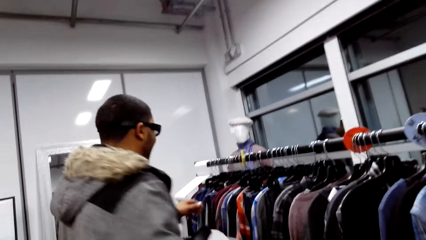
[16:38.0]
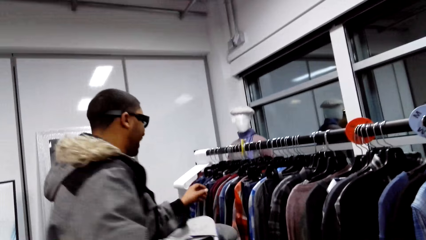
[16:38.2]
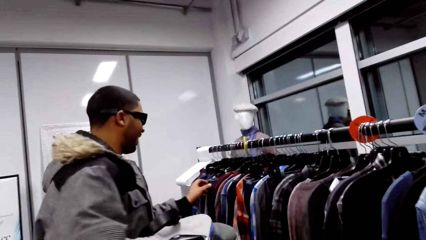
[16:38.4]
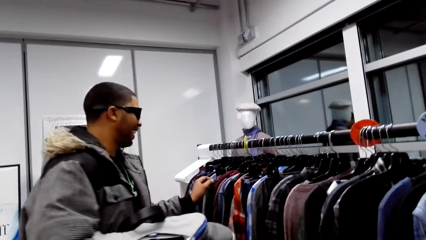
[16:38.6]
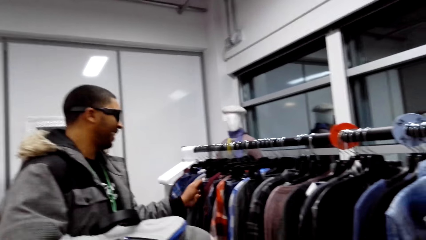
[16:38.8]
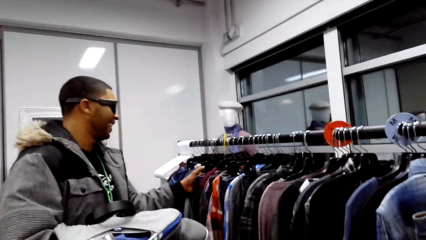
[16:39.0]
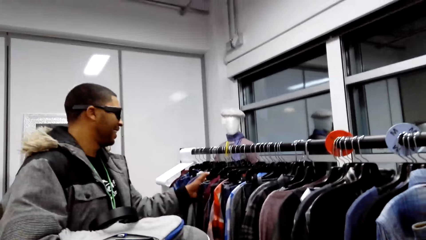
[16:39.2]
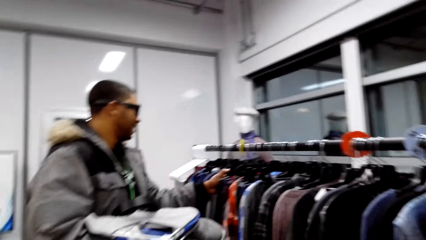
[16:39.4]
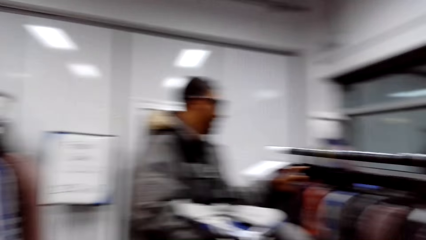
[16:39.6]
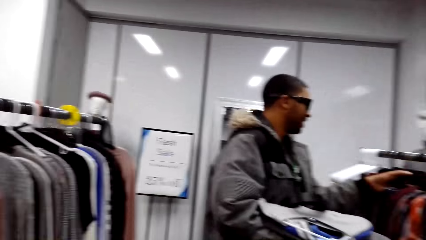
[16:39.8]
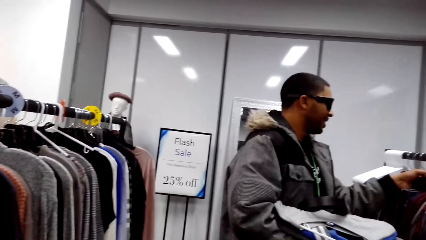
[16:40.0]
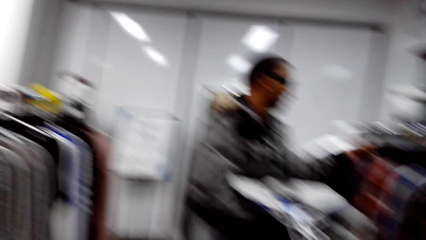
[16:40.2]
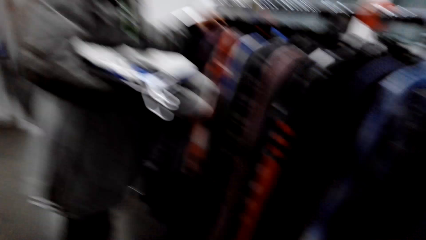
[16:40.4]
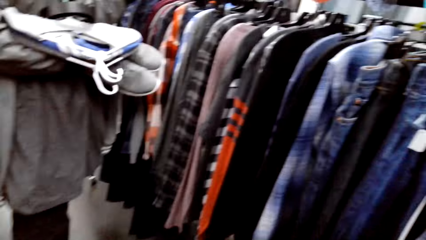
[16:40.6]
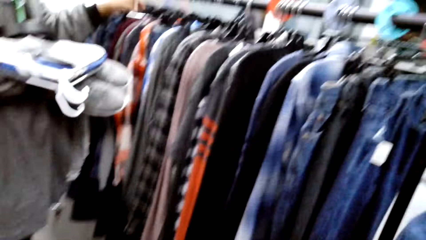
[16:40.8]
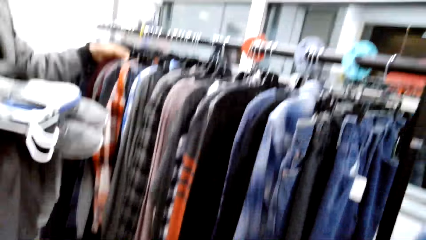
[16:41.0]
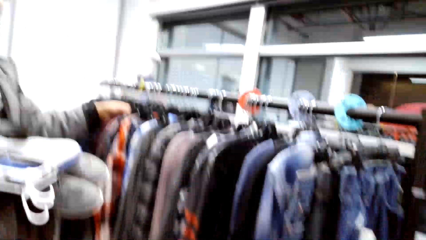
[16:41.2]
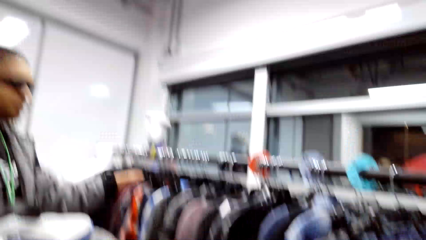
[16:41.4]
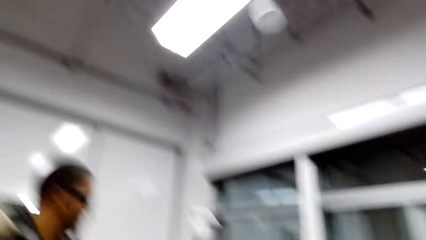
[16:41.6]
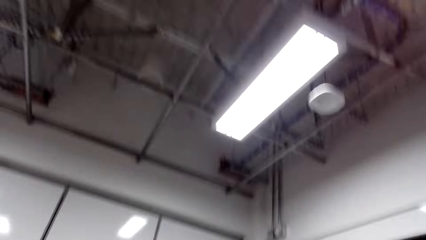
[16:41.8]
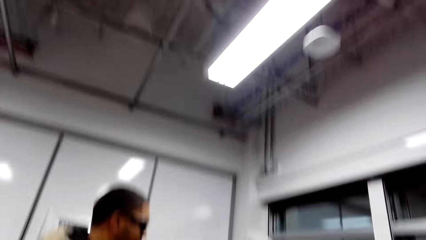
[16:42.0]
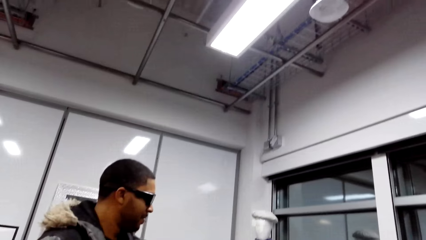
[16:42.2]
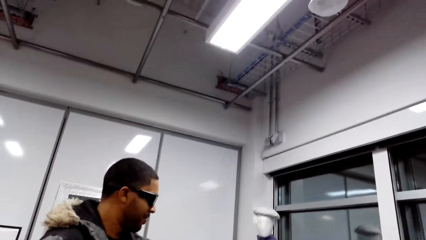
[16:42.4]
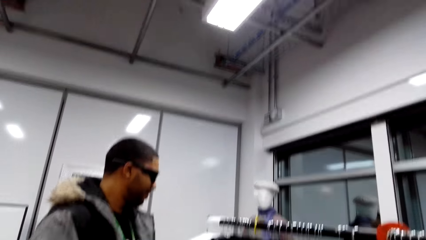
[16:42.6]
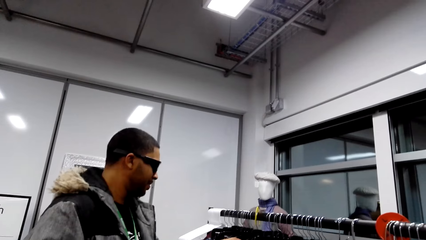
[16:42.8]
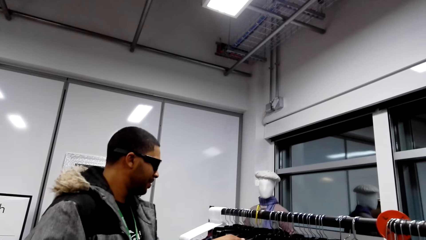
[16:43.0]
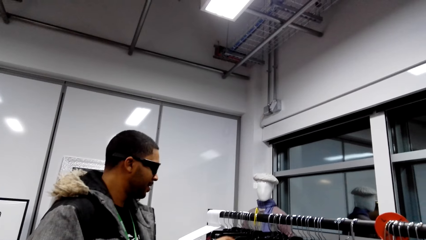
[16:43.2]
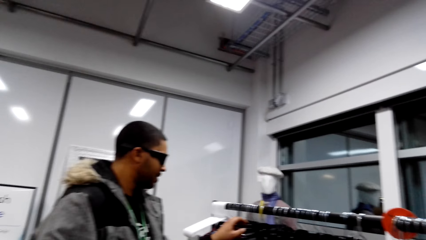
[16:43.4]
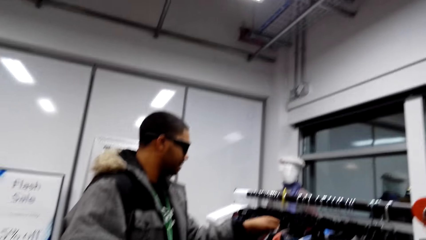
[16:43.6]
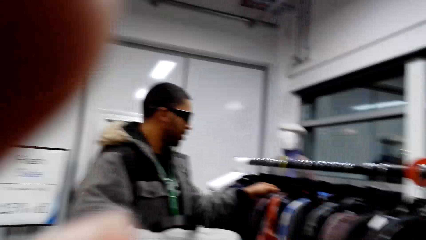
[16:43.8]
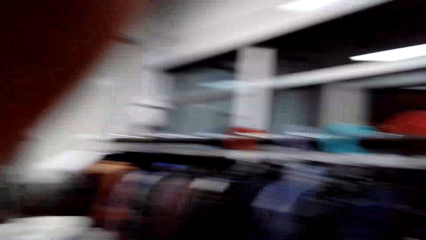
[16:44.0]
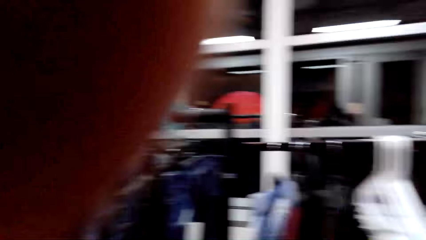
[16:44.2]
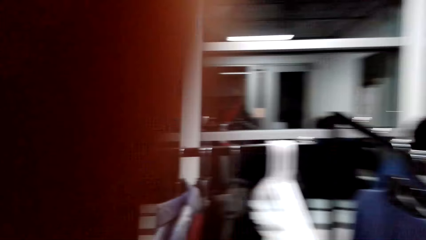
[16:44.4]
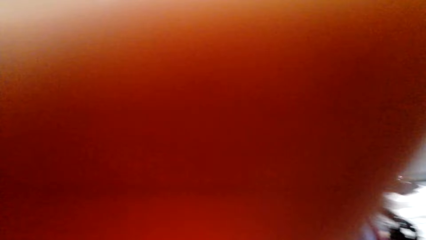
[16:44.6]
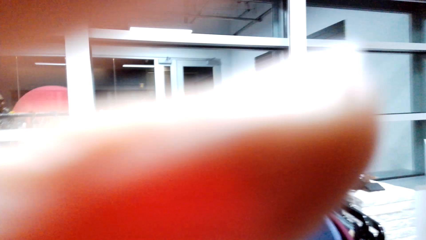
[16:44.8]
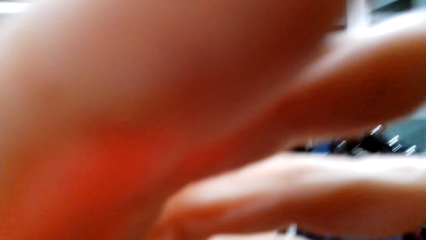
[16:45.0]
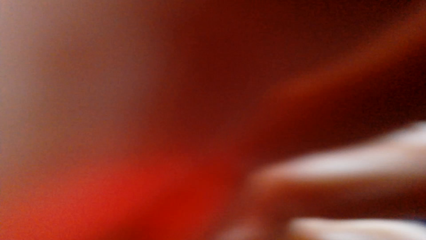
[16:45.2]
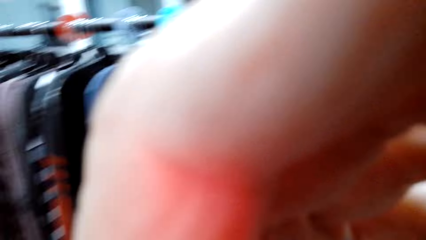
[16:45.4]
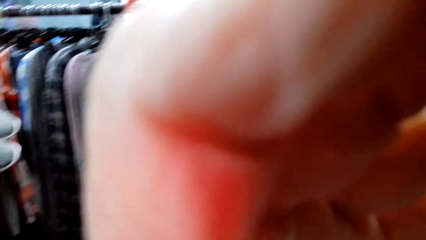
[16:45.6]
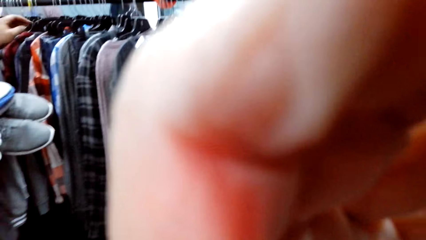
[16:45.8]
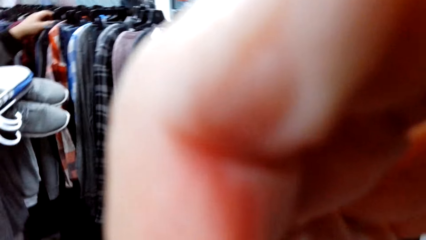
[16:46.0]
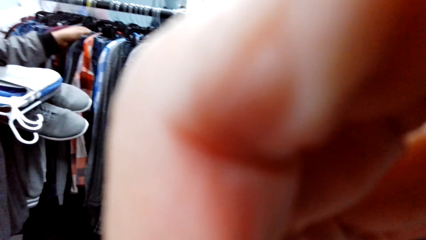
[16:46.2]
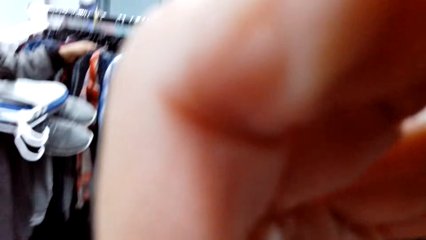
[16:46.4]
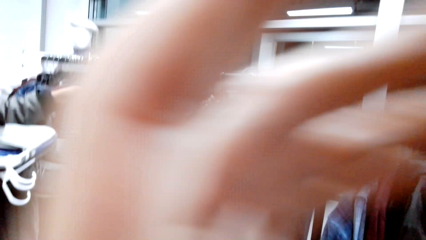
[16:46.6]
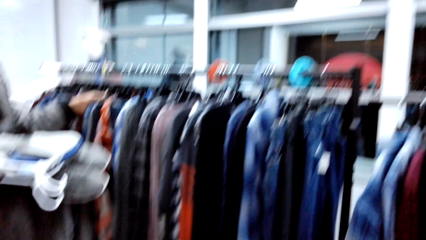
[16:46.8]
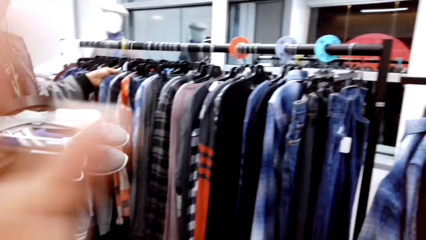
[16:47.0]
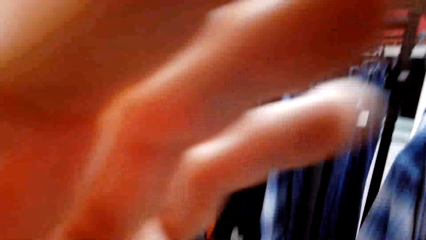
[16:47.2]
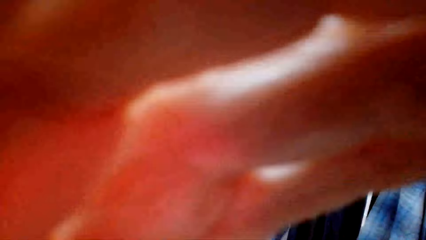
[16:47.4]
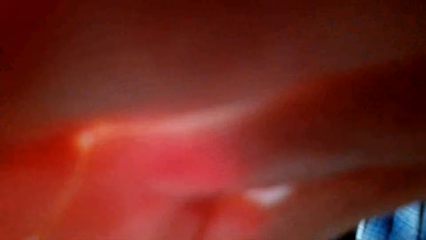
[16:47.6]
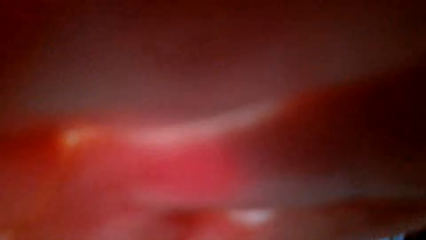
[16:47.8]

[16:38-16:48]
A man touches clothes on the display. The camera wearer adjusts the camera.

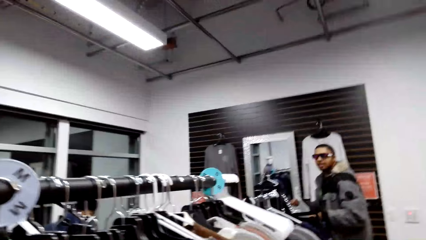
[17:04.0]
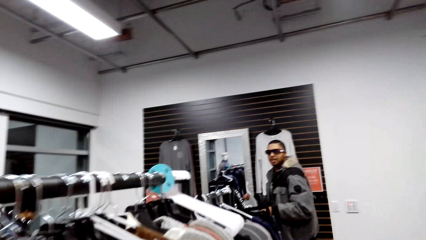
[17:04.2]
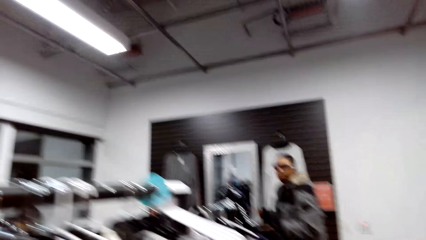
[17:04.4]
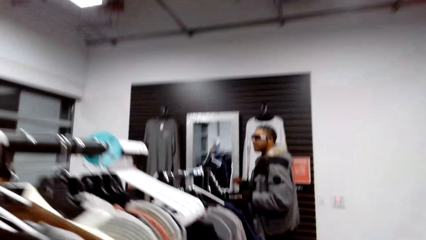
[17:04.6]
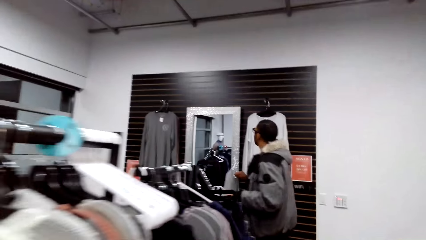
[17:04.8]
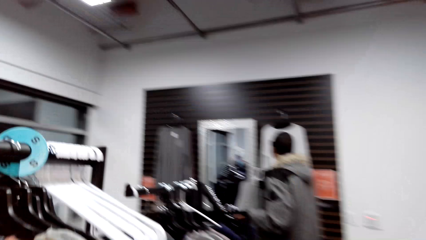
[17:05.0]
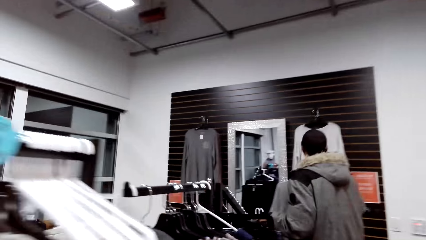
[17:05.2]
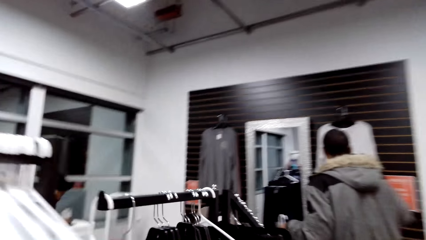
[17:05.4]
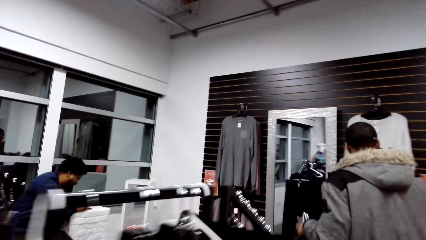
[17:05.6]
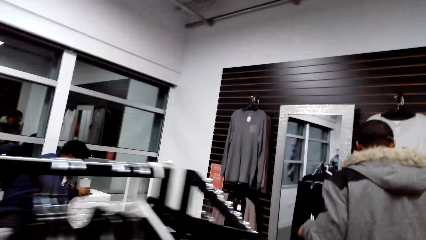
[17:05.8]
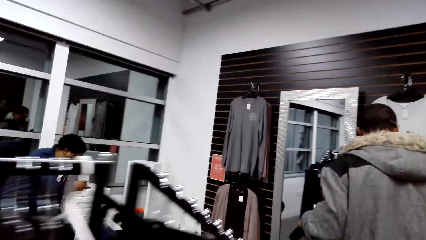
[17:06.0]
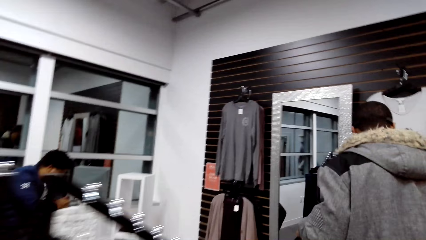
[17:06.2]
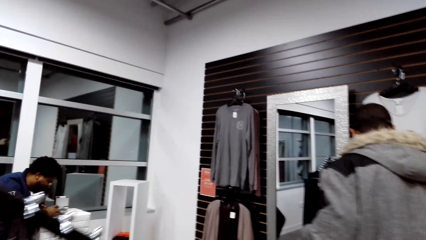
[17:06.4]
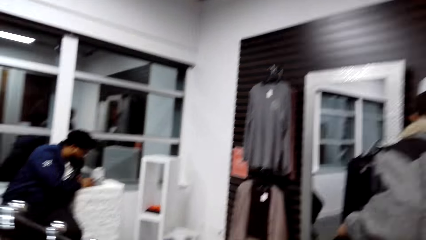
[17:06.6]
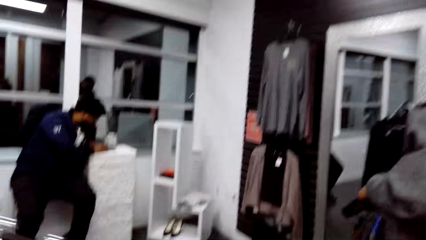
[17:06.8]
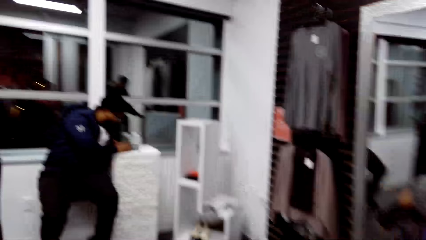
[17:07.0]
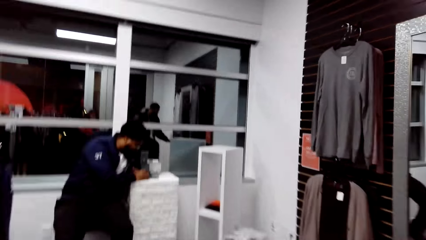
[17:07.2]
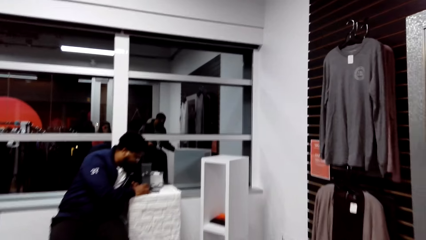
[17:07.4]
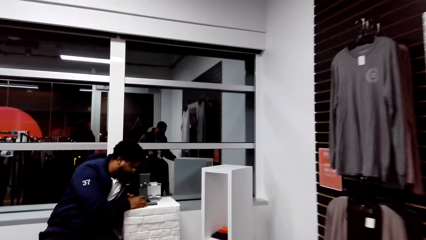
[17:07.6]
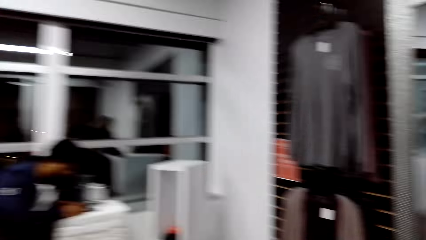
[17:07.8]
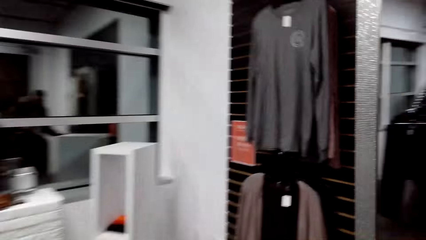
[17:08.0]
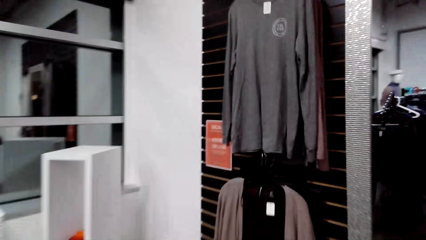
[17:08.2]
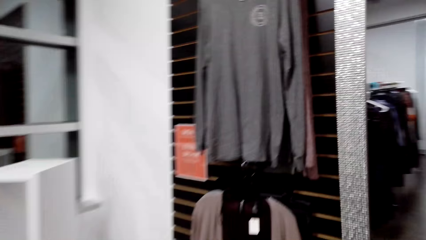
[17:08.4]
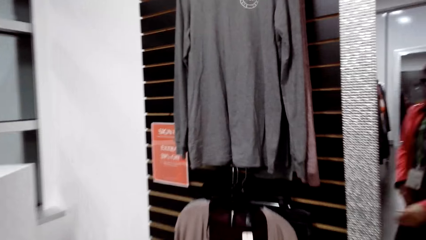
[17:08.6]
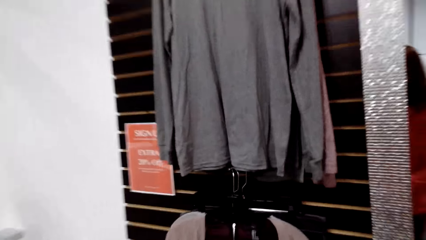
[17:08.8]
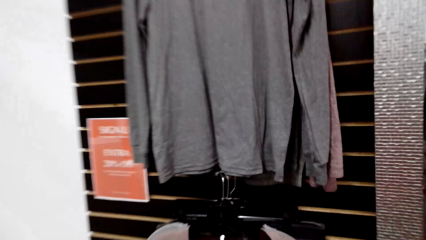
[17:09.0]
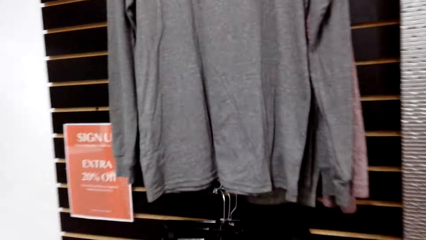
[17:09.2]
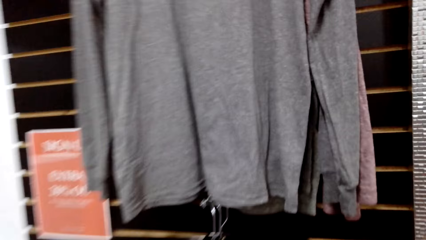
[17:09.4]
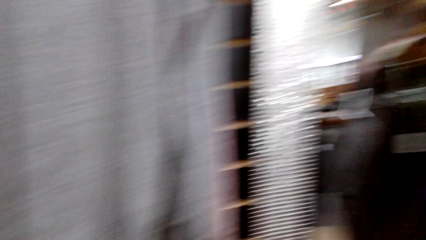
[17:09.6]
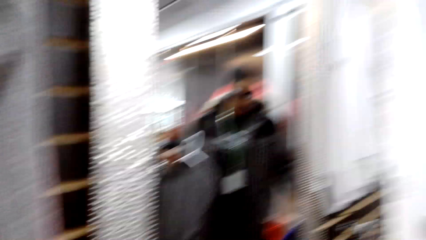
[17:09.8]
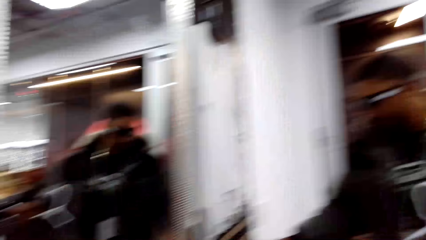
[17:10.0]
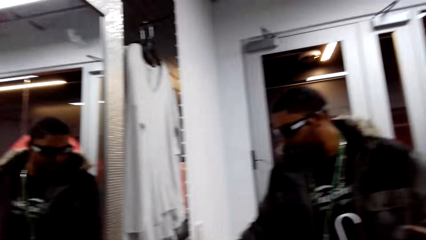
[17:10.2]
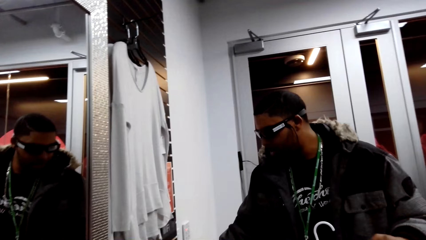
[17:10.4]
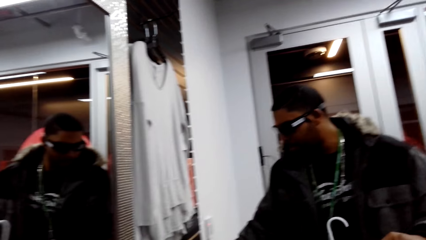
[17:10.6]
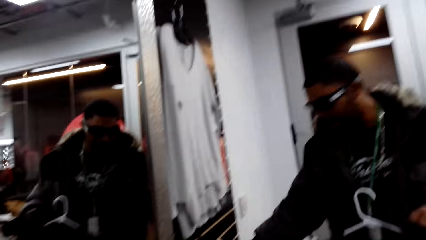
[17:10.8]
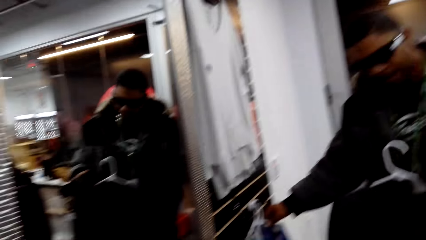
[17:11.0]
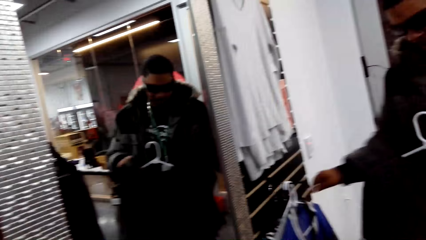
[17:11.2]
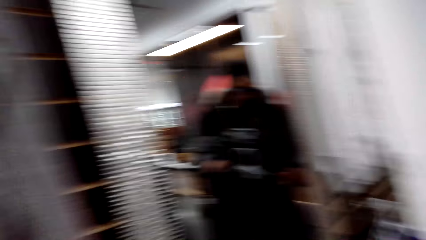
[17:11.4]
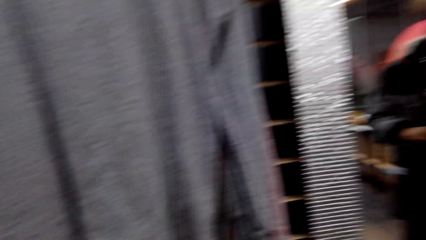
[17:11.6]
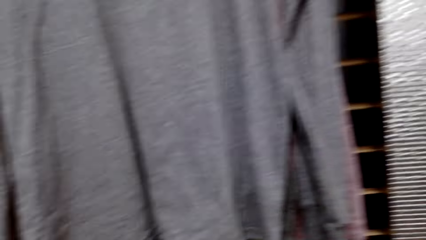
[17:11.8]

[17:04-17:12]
The camera wearer talks with a man. They look at the clothes hung on the wall. They talk to the man.
